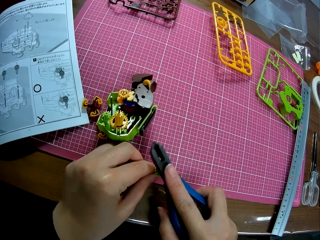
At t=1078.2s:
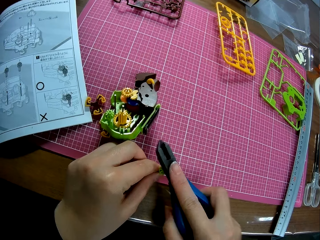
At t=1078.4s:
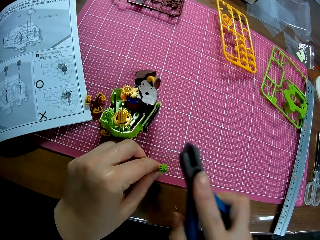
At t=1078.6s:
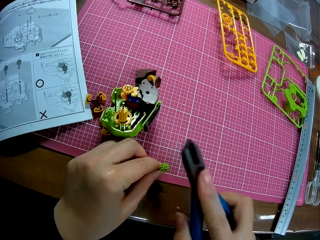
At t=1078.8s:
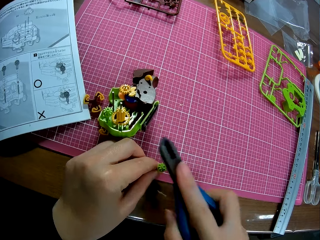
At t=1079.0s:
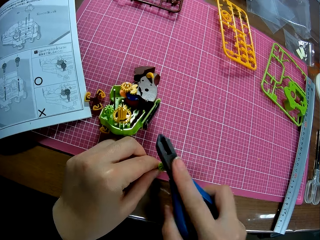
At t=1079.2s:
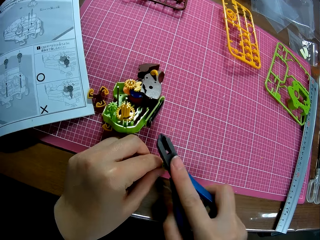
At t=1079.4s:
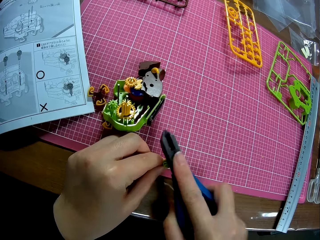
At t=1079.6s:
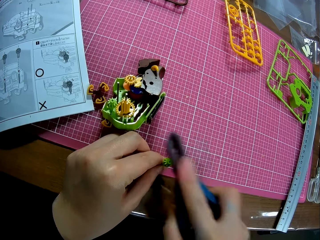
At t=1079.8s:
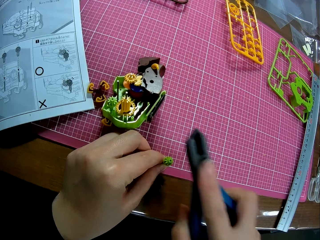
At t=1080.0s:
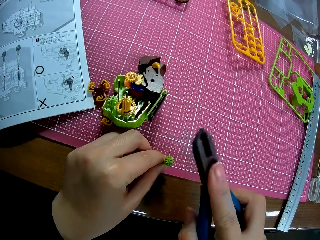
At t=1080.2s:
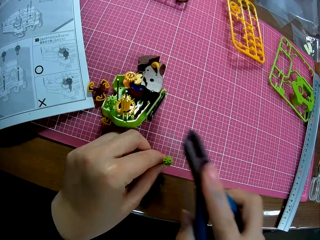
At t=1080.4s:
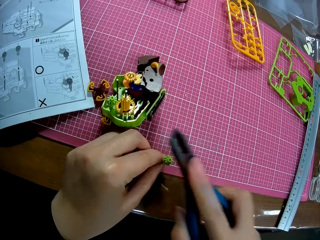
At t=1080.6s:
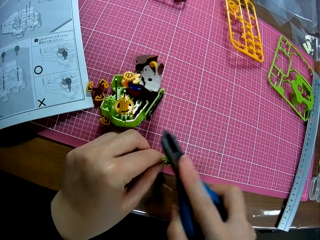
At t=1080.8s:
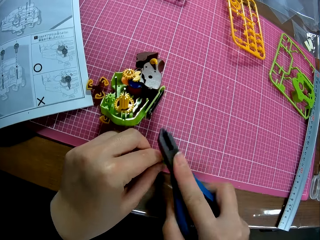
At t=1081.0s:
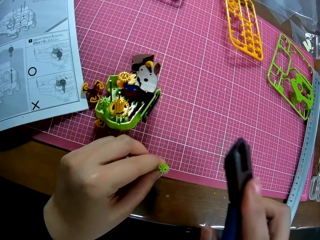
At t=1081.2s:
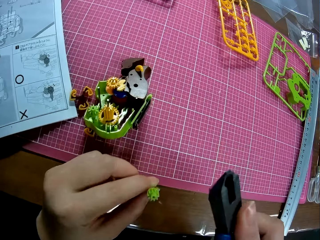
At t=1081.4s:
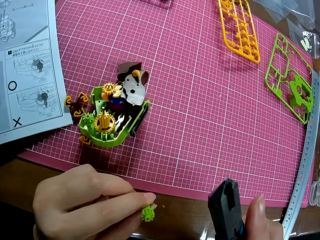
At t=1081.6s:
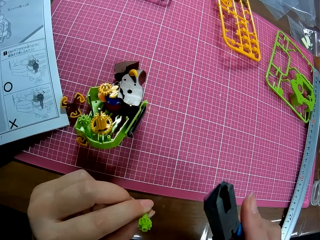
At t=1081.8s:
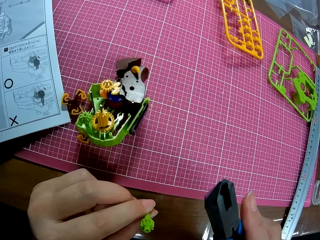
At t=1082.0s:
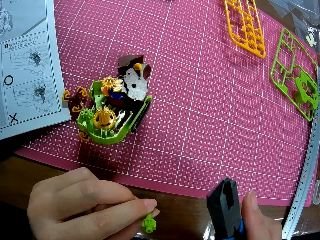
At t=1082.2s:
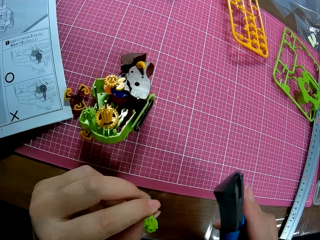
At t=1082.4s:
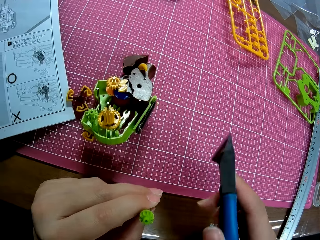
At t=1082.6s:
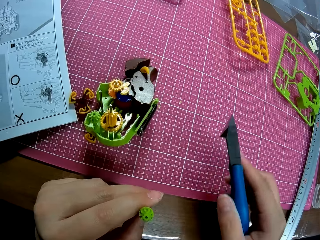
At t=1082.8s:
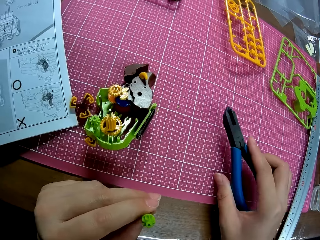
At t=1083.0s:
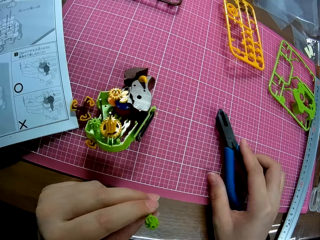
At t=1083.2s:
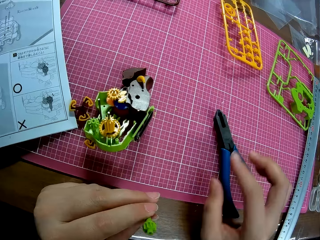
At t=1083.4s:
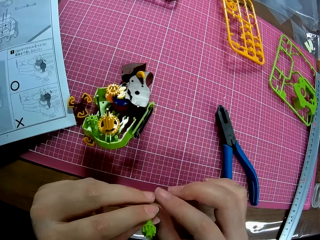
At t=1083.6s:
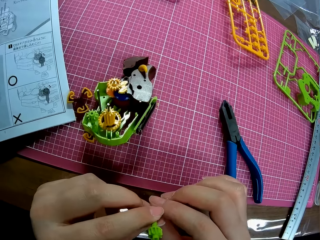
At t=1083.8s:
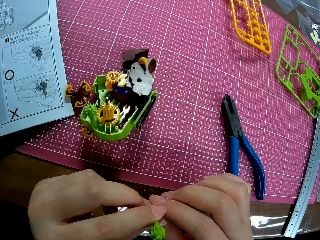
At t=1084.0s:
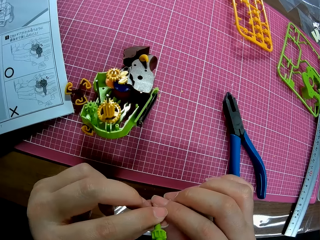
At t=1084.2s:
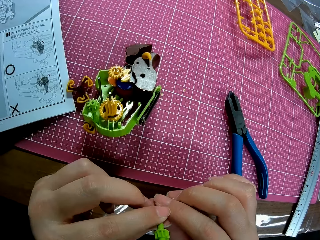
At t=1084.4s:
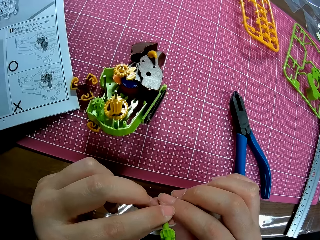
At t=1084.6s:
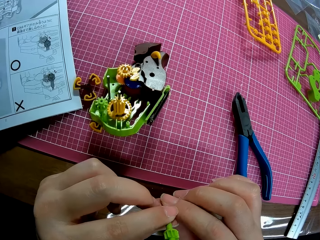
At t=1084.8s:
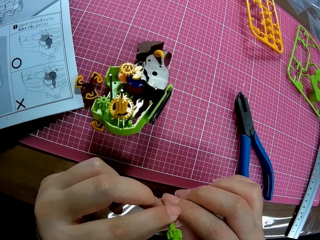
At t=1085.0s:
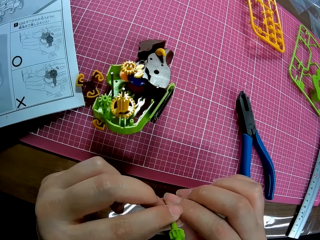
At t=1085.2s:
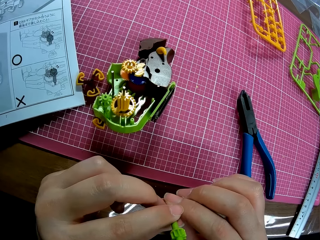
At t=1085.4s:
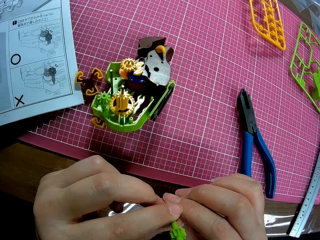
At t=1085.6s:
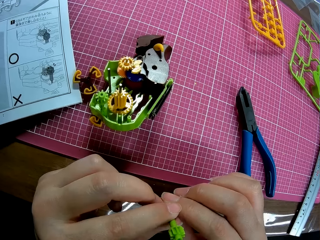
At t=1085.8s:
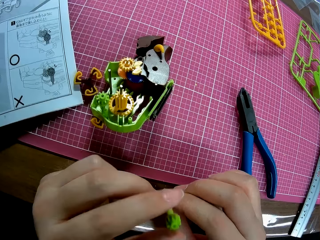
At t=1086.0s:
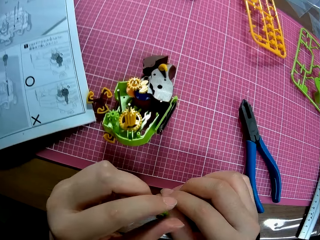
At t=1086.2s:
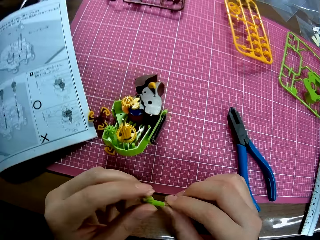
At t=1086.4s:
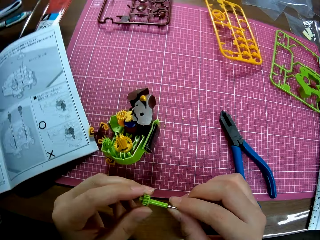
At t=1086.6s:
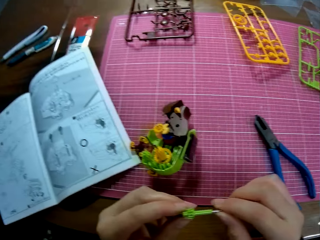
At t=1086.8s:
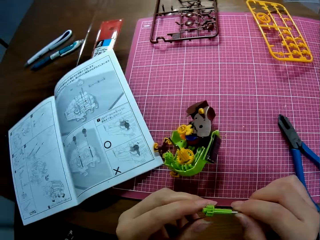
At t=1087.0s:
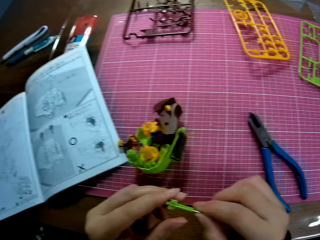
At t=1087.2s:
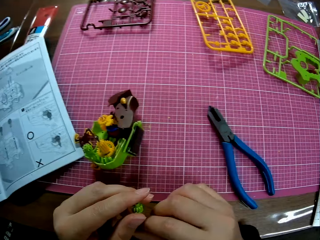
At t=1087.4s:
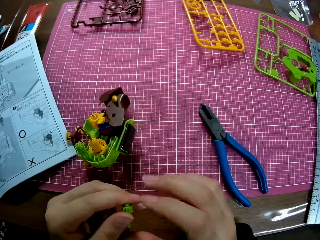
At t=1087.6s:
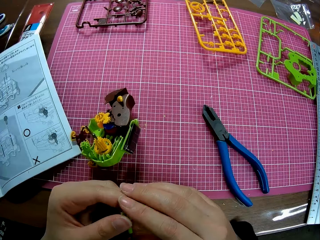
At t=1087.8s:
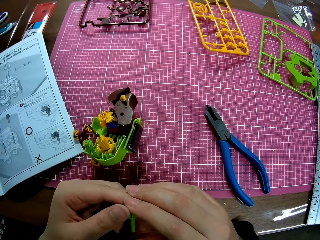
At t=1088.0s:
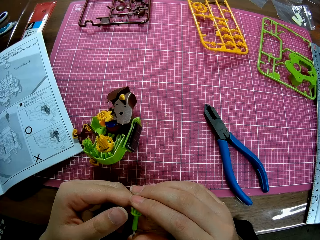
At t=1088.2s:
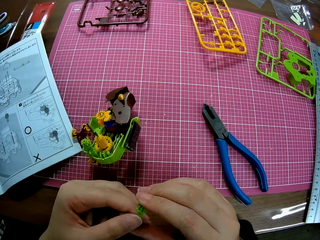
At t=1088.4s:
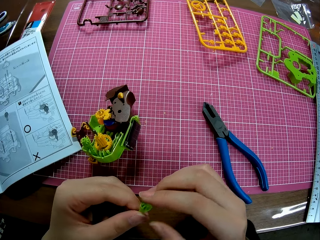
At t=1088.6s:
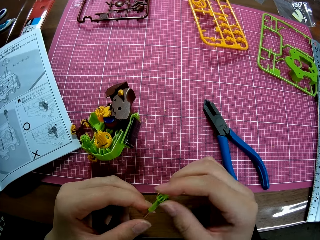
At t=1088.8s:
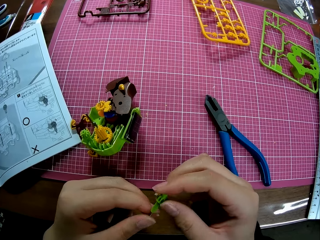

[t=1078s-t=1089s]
The camera wearer hits a nut of the toy engine with the pliers. They drop the pliers on the table and hold a modeling piece with both hands.

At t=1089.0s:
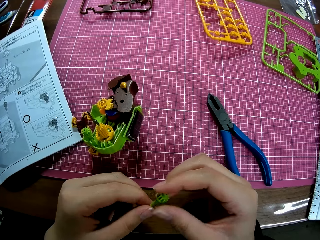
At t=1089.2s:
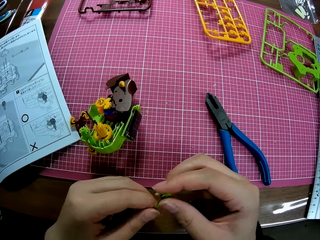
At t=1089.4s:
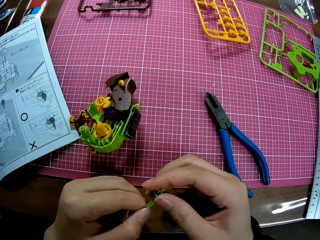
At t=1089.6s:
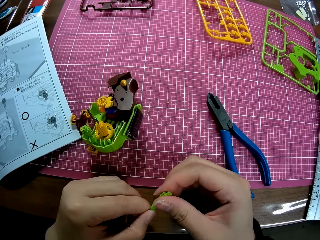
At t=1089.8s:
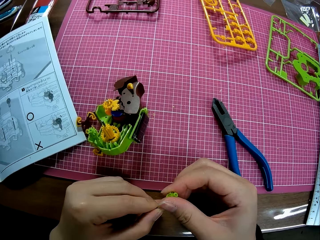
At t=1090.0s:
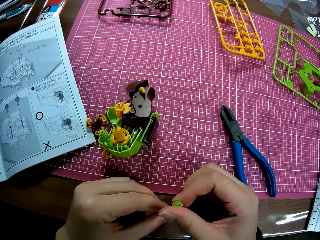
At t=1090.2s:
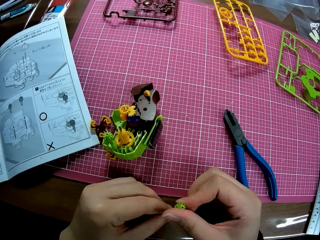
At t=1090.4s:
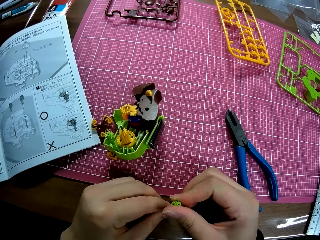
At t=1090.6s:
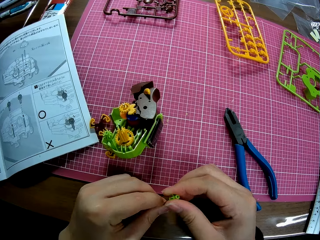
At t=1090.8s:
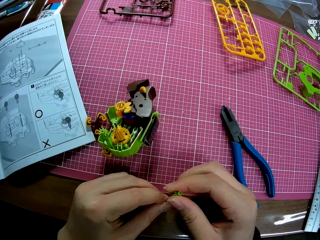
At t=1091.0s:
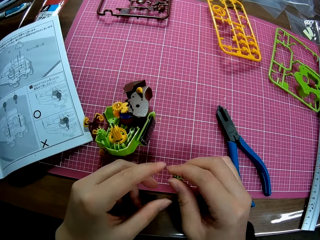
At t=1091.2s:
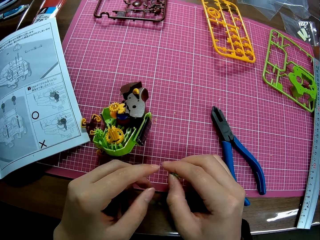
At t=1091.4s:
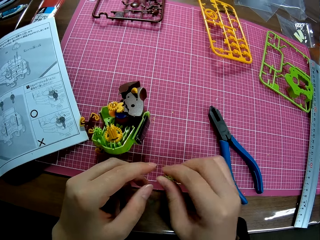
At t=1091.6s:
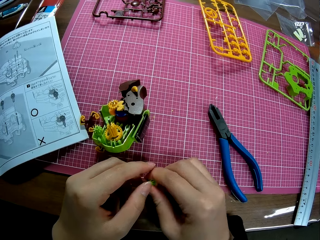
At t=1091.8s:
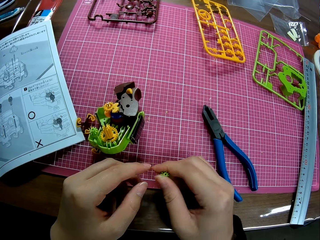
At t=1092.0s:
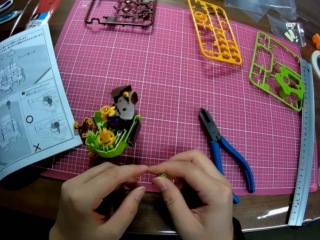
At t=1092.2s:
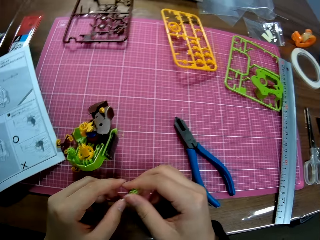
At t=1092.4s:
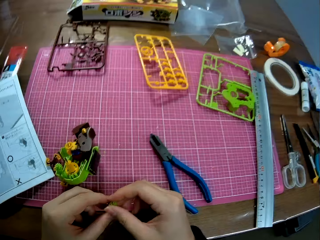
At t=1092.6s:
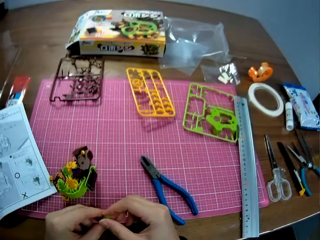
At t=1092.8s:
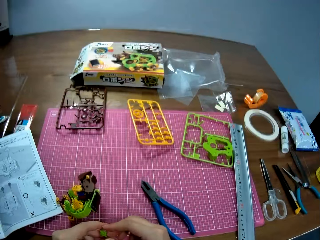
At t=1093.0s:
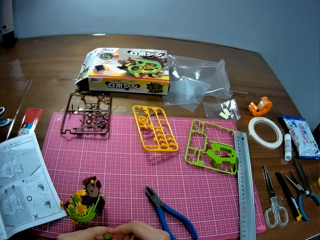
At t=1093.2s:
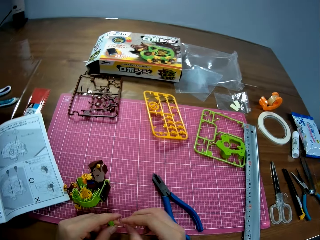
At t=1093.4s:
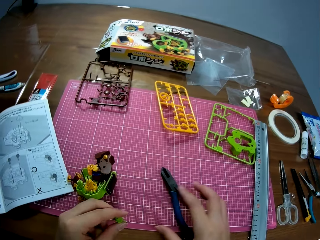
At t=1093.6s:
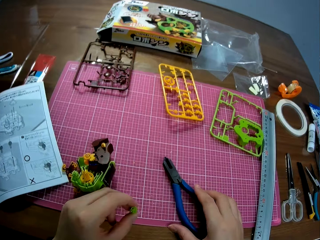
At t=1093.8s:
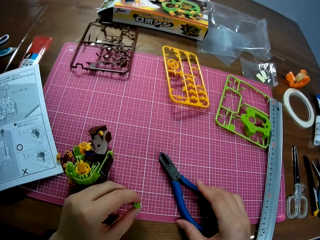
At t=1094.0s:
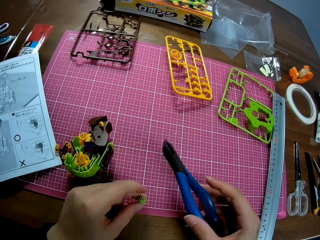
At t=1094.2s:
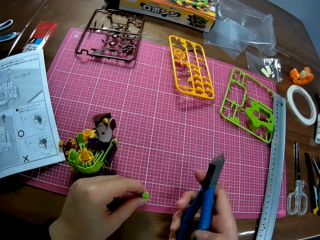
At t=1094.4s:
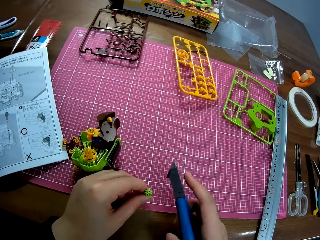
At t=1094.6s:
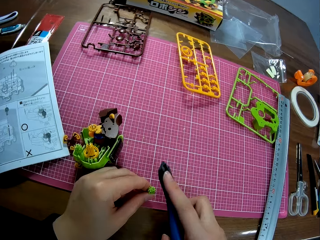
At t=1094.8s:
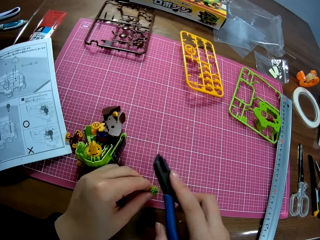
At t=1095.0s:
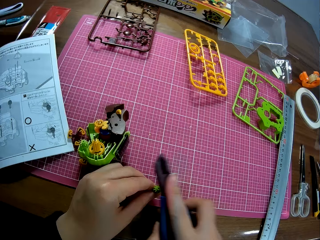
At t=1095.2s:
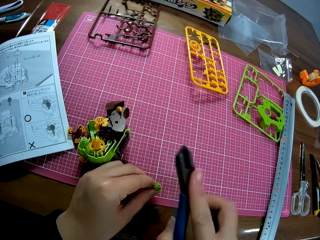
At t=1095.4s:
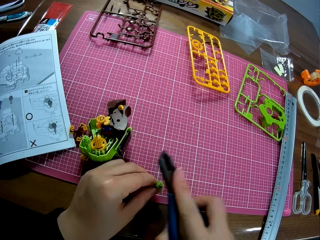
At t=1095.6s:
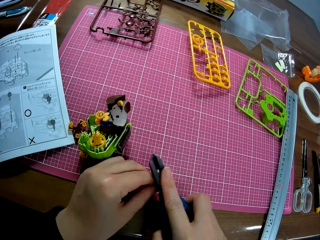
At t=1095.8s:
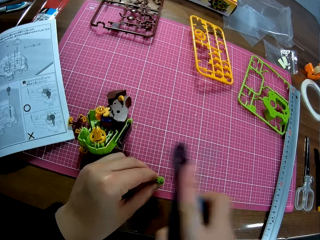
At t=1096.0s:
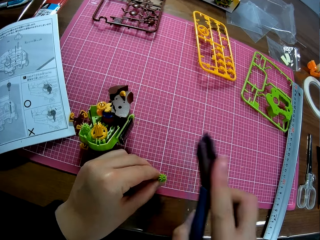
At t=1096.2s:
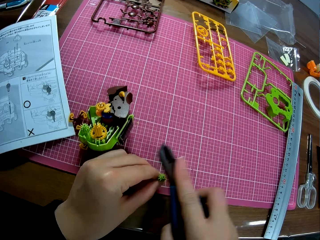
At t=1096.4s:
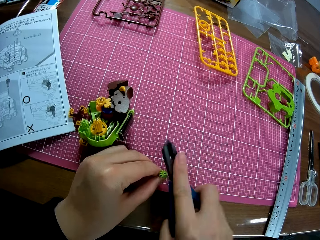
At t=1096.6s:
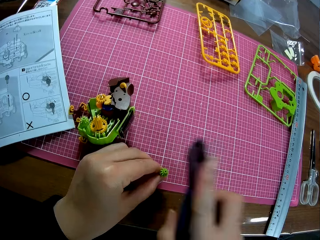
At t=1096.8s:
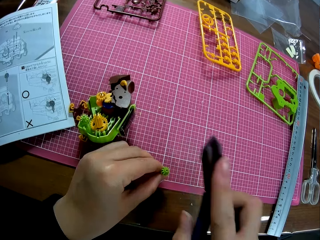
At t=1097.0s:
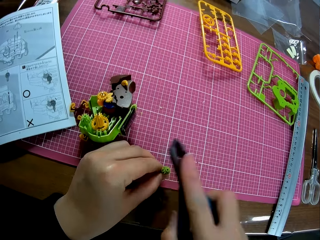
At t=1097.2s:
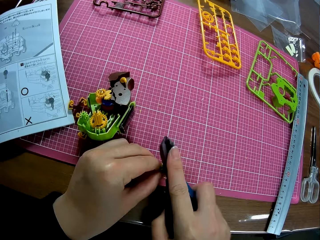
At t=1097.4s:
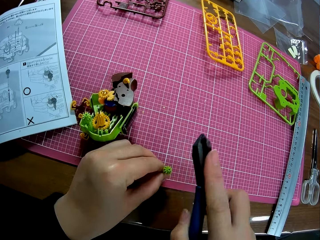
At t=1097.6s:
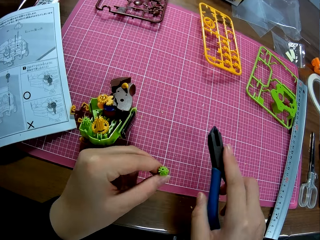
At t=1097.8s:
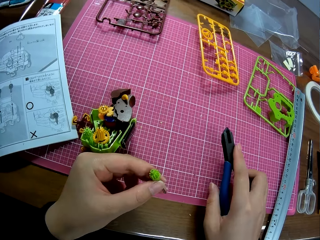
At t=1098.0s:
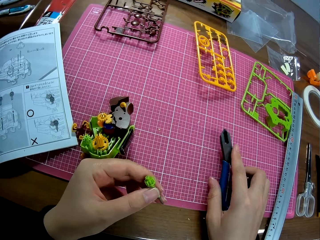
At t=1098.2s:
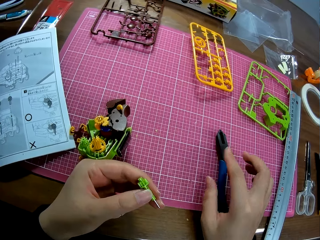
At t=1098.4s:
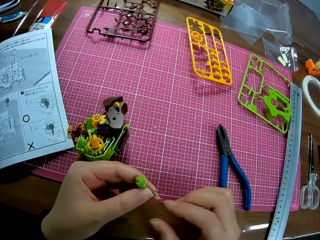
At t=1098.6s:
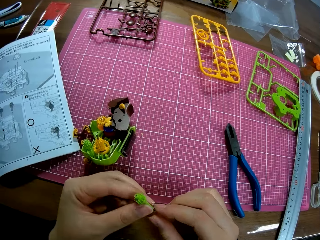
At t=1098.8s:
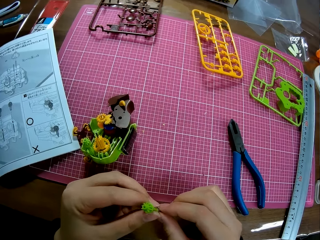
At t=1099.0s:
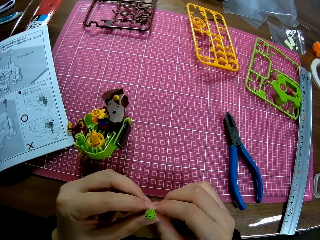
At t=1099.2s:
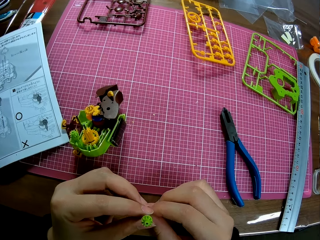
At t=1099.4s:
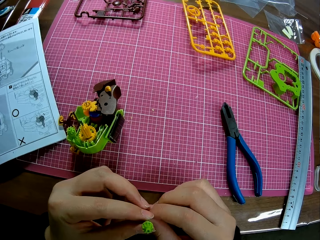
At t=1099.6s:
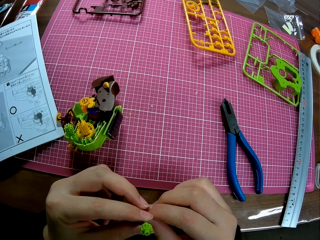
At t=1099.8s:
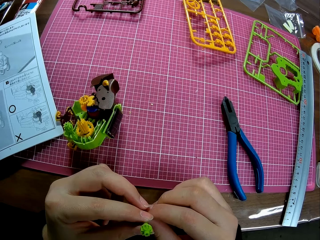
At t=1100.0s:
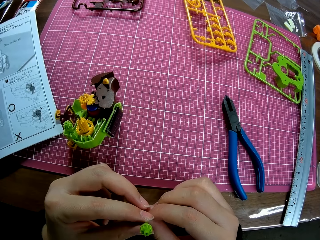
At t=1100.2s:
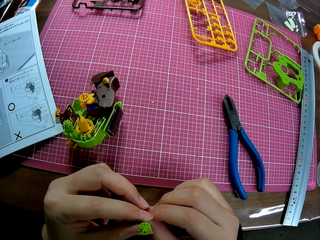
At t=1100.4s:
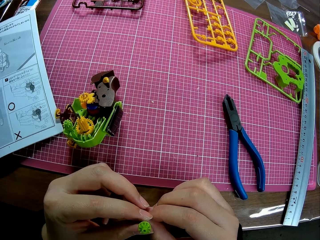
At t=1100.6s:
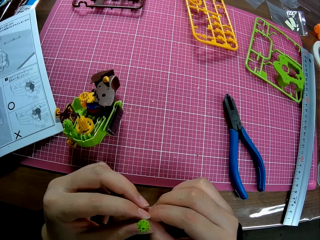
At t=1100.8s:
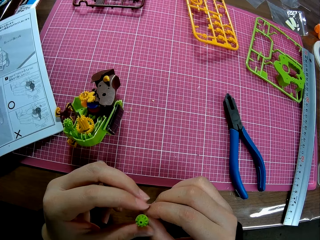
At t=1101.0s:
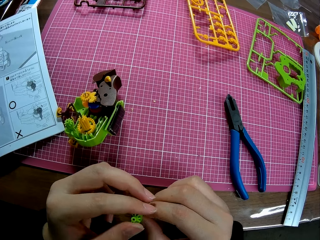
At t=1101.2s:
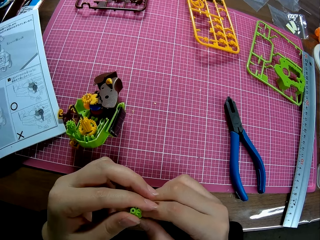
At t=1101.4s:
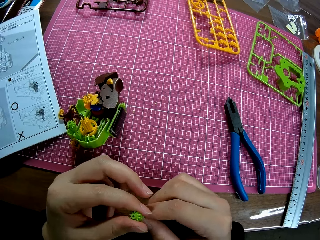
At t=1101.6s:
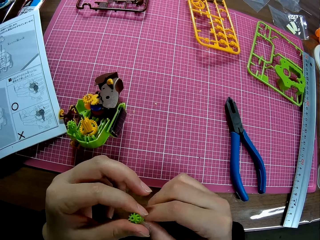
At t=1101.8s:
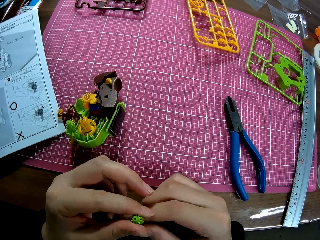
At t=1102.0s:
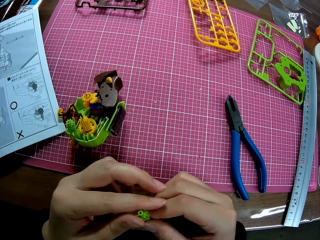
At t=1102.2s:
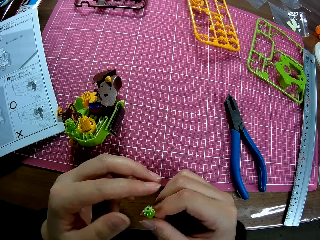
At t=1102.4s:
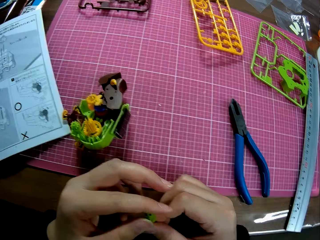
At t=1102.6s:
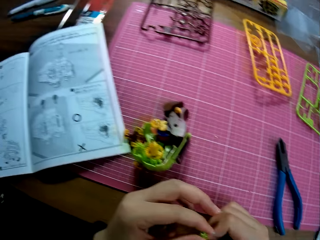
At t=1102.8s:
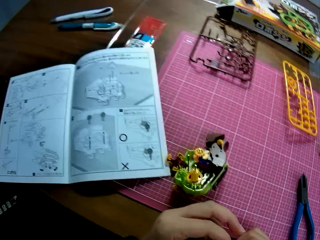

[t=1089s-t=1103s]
The camera wearer sticks the modeling piece on the table. She picks up the pliers from the table again. She hits the shaft or plastic model with the pliers. She lifts up the plastic model, drops the pliers on the table, and checks the shaft in her hands.
